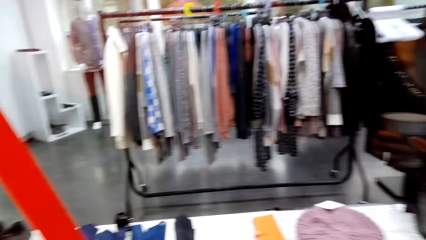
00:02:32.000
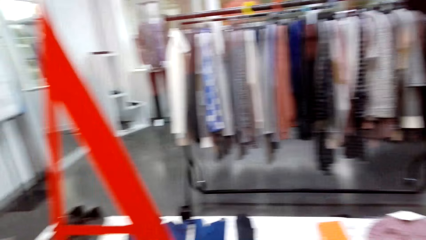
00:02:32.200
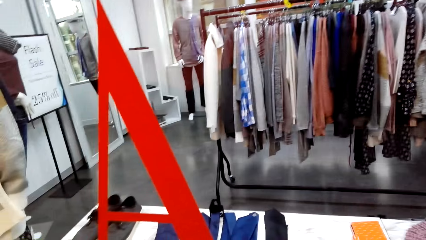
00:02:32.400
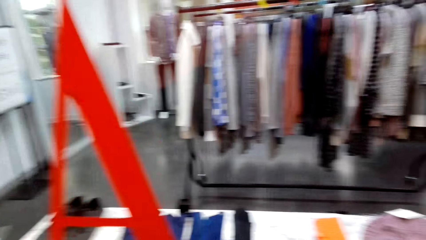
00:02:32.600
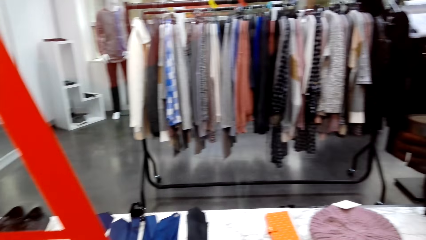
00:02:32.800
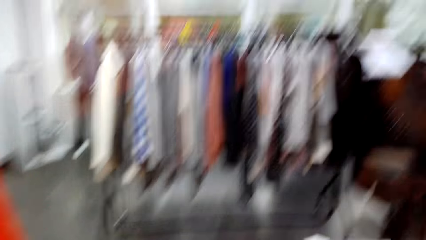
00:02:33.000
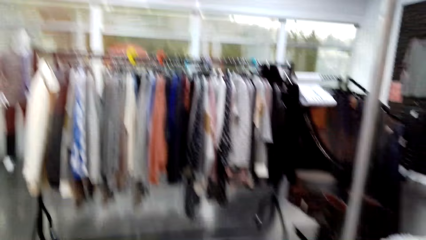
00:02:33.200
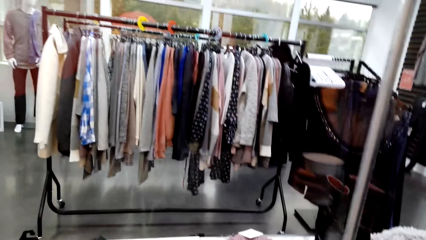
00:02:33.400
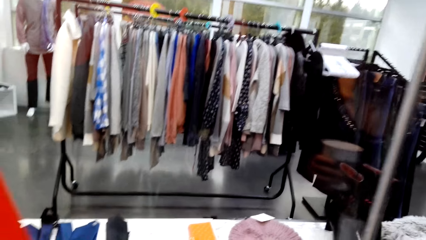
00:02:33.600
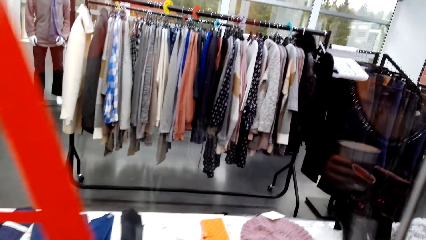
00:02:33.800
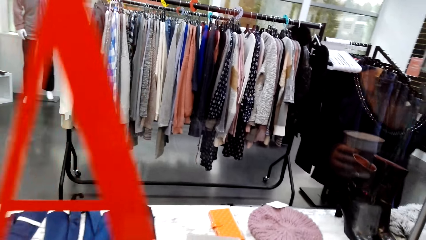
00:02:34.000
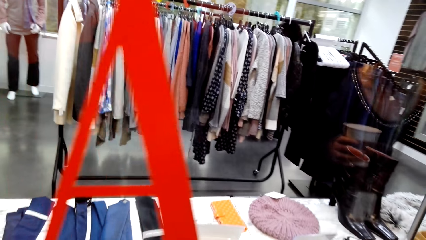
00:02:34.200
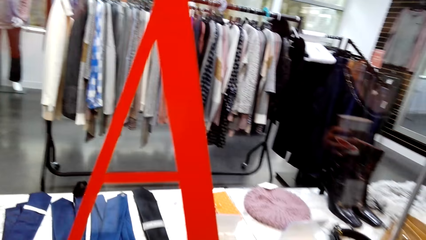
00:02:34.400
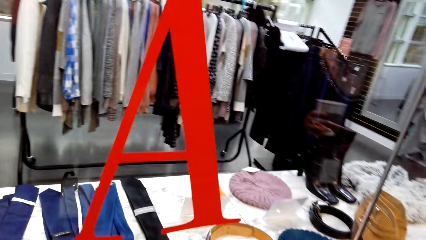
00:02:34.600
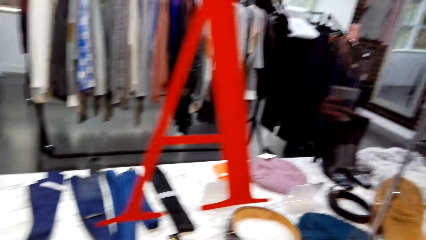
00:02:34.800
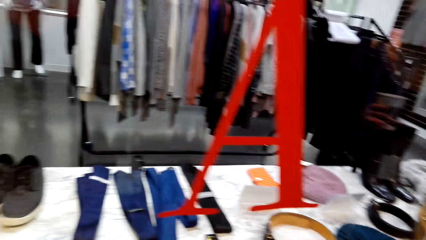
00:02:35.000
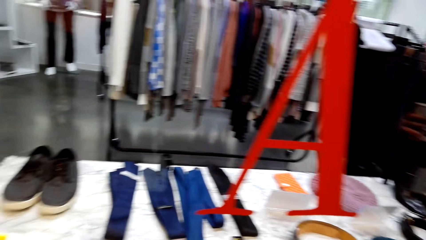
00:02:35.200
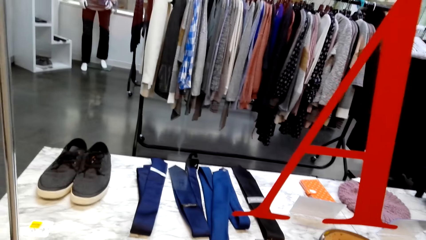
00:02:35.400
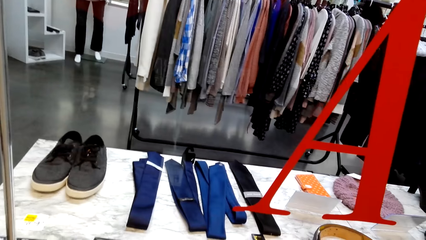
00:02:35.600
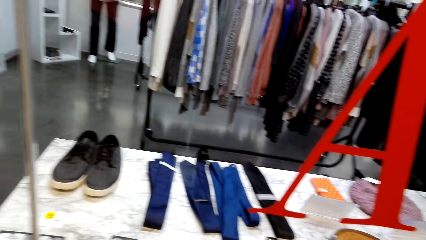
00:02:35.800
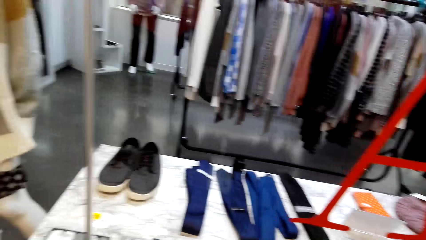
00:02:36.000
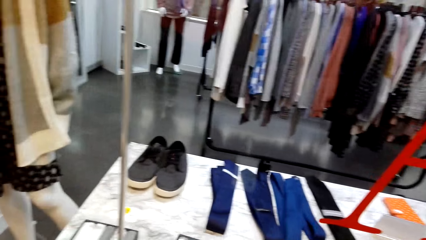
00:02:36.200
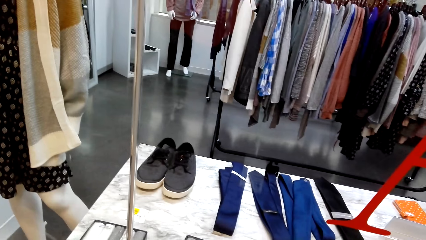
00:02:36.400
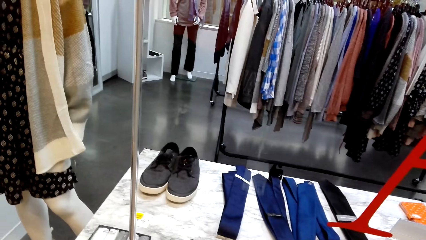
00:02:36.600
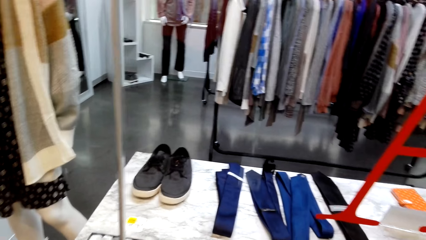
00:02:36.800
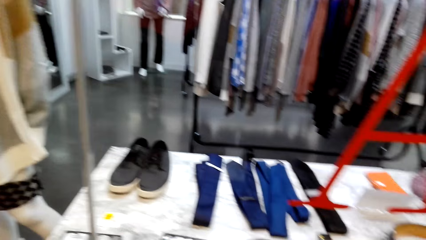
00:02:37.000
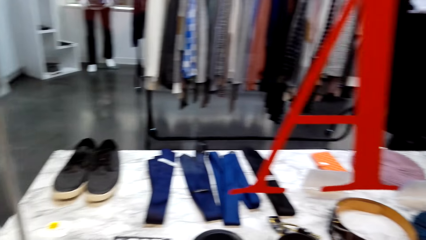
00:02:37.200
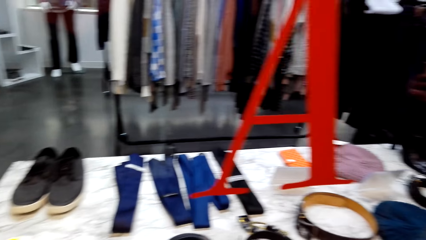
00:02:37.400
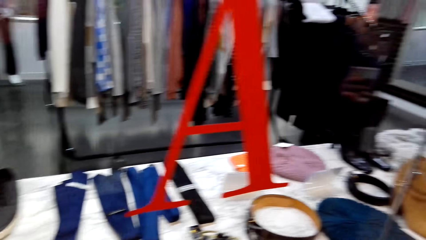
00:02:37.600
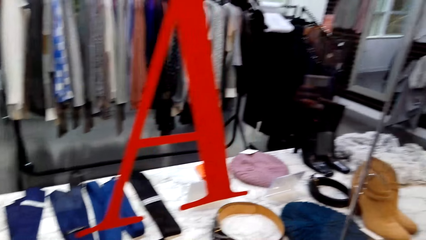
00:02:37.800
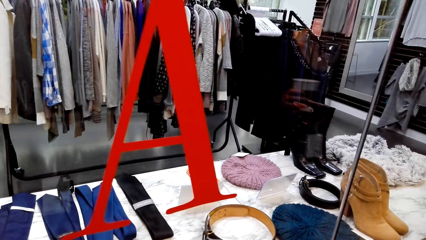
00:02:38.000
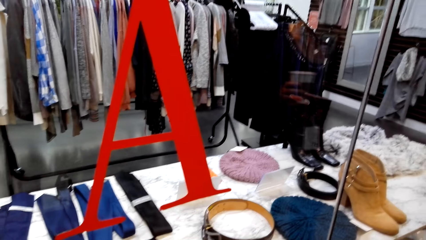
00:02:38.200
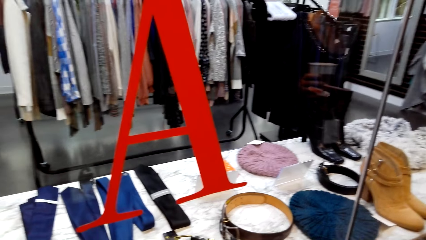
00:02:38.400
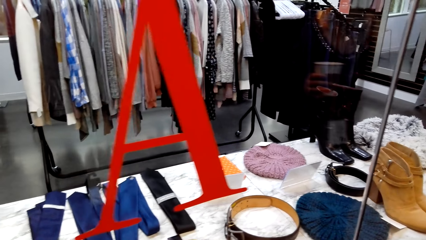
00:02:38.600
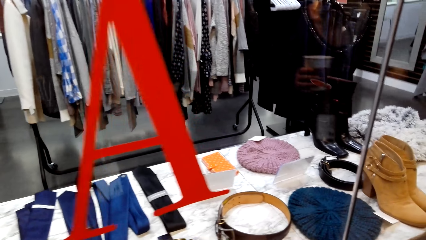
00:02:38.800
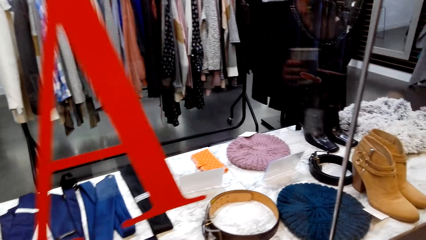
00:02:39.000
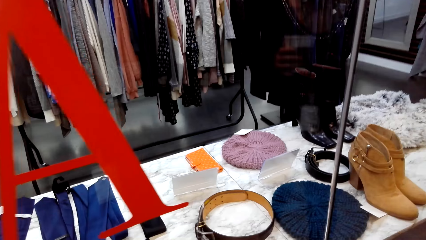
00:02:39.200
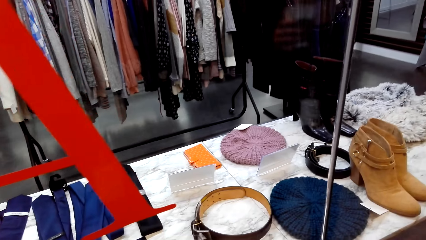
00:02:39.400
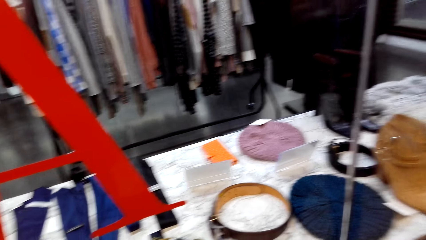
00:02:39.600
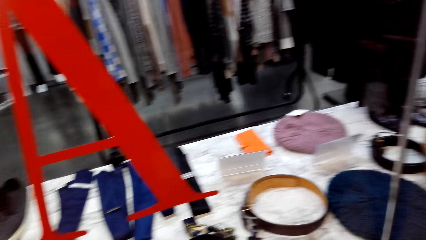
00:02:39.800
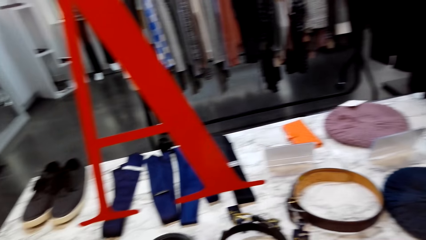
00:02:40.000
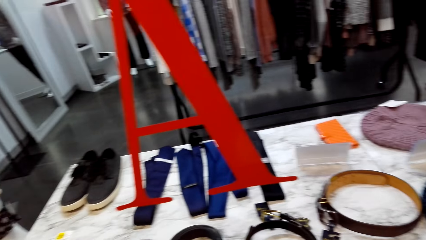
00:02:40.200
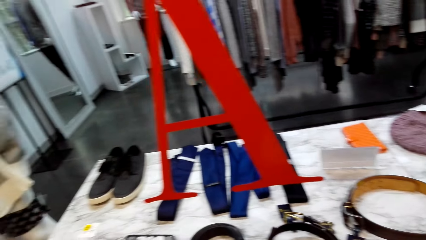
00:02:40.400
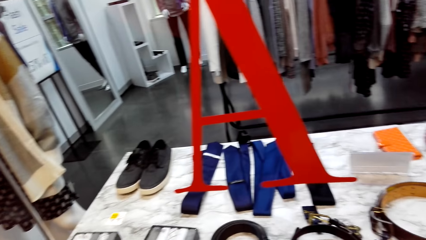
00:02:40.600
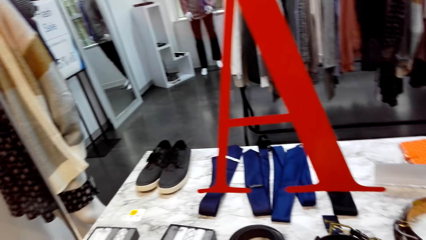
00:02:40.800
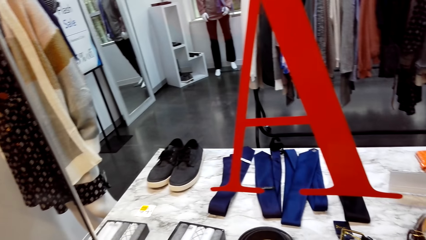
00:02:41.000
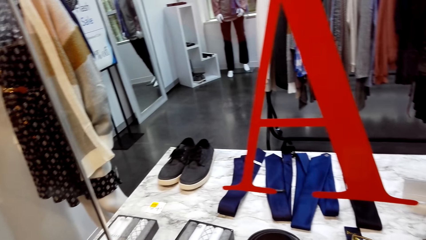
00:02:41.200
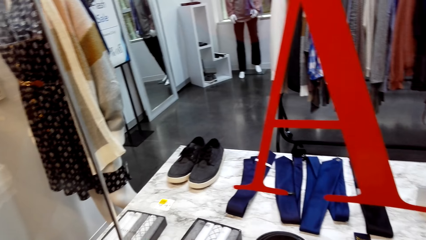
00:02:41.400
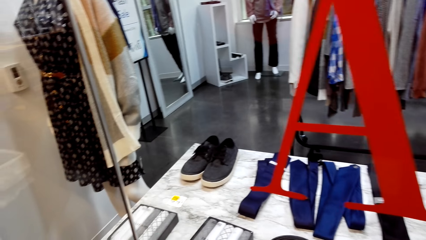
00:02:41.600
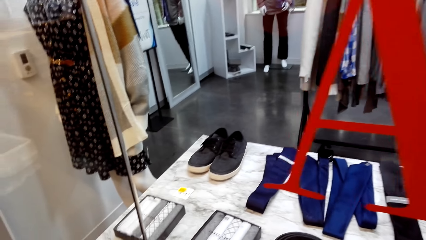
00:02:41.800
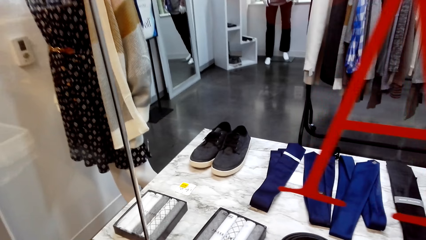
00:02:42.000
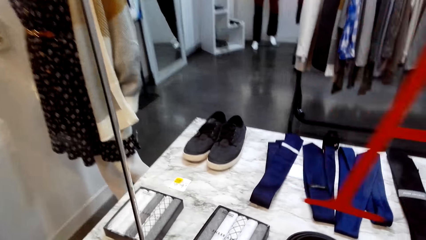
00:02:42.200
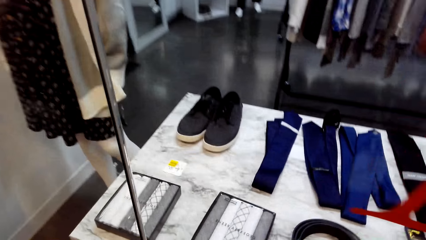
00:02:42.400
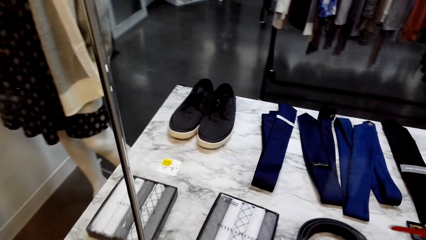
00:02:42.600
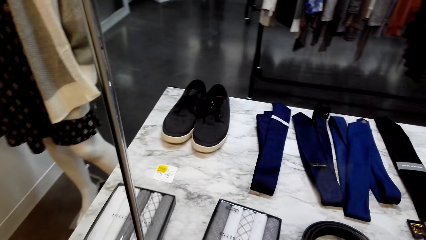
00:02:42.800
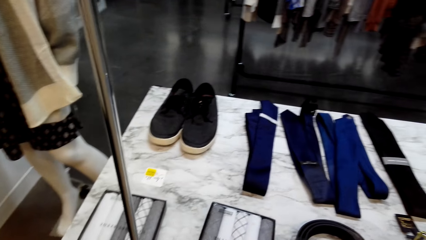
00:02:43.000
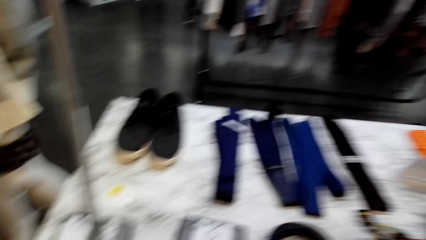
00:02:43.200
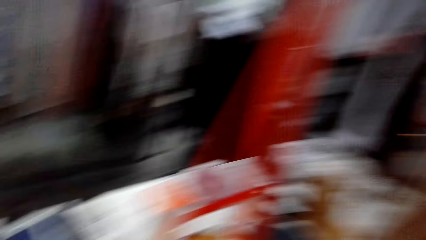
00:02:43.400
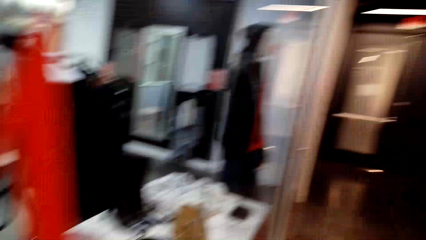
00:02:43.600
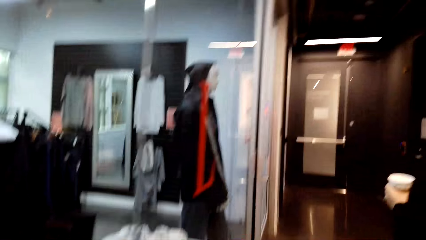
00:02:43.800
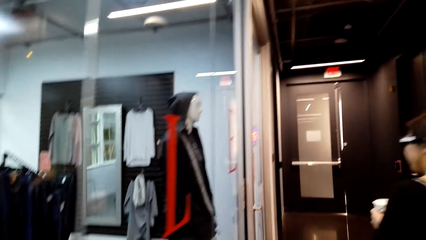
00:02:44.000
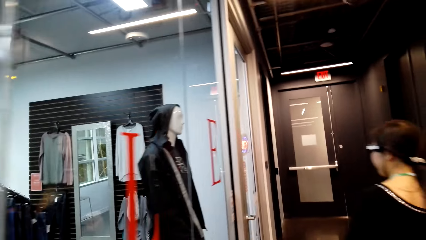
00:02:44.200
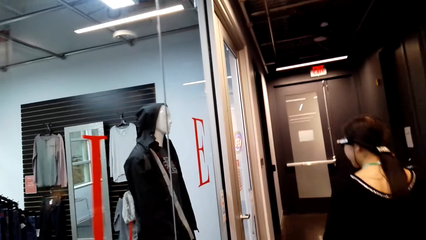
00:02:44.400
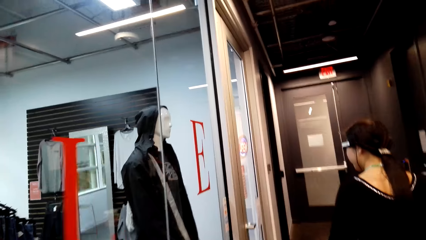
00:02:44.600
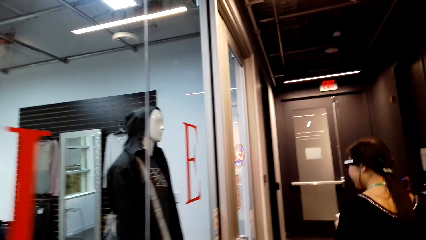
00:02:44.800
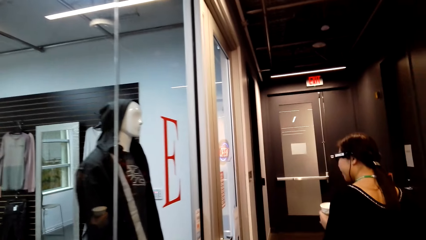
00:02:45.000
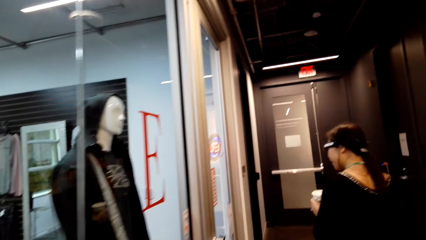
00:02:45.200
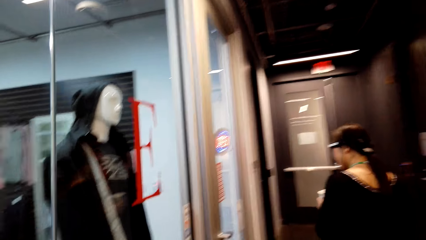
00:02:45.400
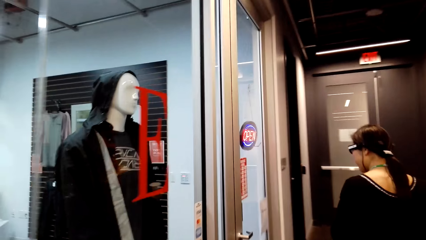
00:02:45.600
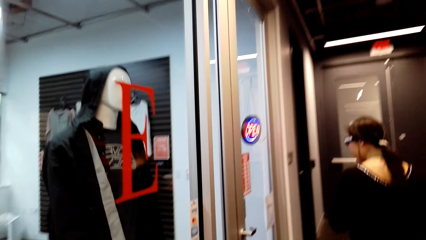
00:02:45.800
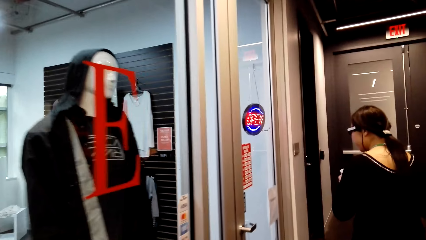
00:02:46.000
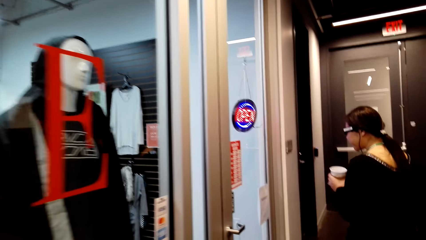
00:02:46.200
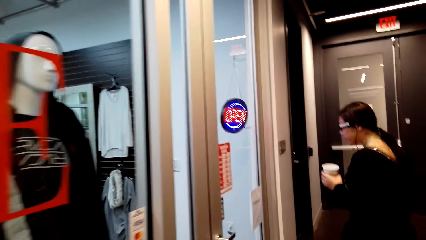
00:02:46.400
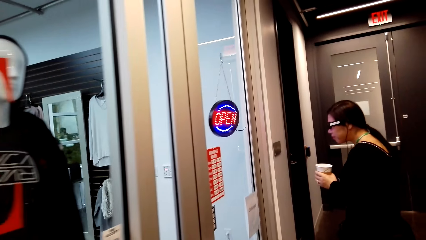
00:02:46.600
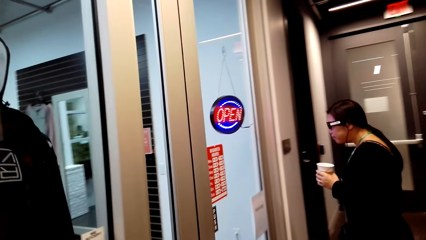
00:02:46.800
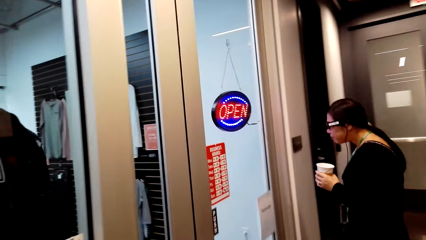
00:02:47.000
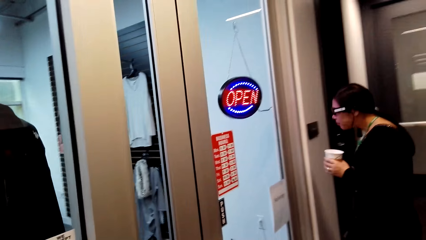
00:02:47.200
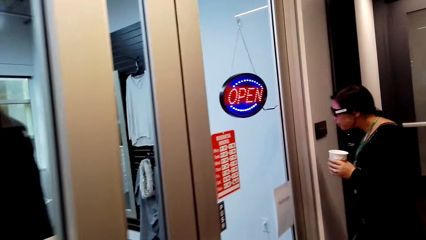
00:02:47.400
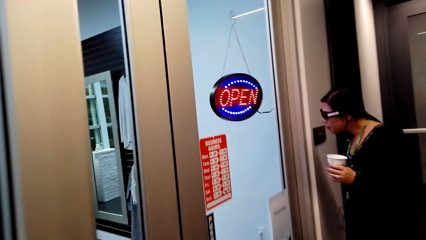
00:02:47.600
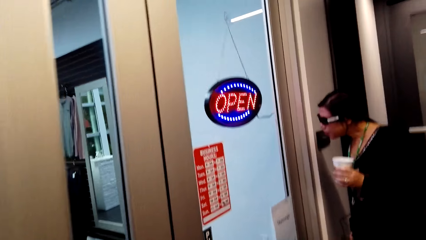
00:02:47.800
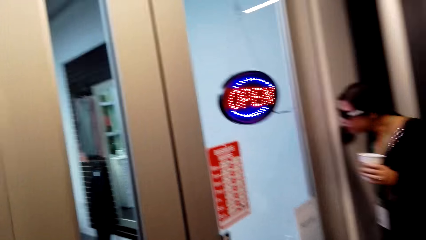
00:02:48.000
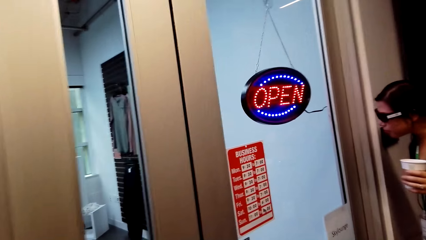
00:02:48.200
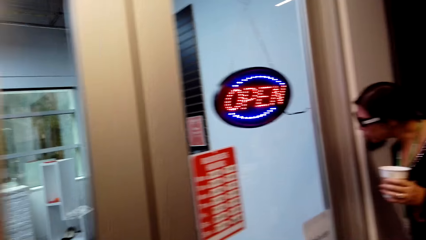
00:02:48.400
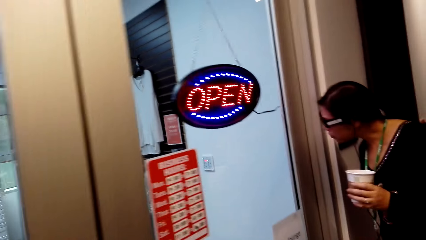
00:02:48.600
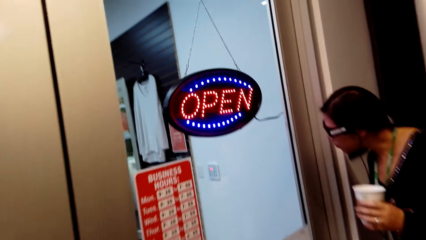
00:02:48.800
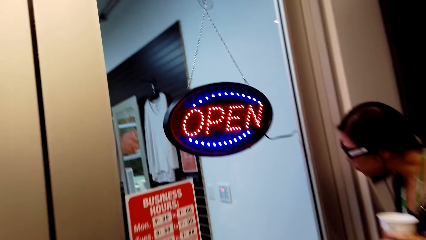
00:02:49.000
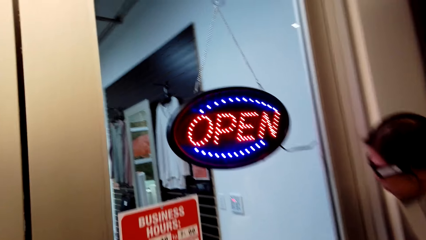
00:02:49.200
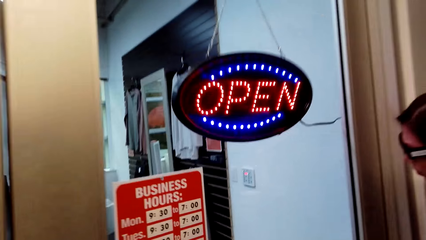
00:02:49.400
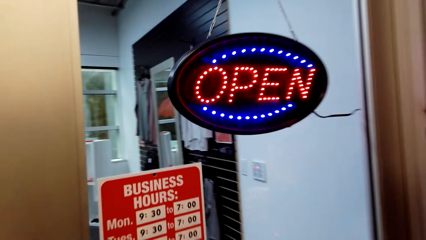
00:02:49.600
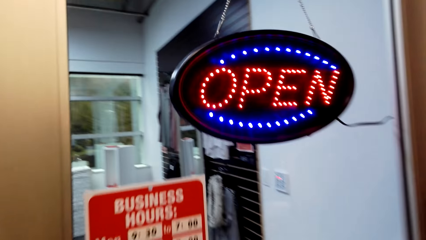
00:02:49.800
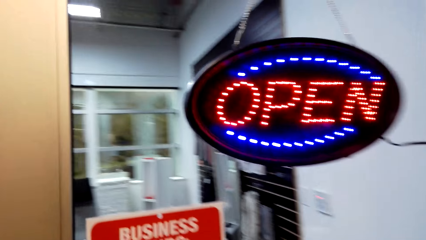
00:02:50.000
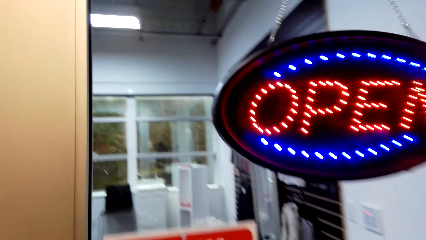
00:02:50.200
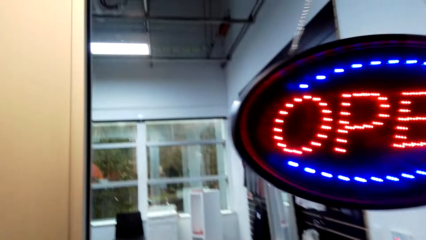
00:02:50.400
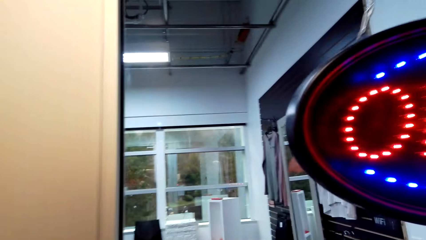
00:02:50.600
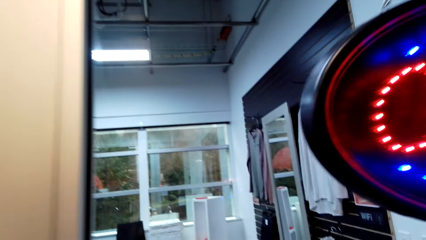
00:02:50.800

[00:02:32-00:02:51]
A person walks around. The person looks through a glass door. The camera wearer walks around the store.
